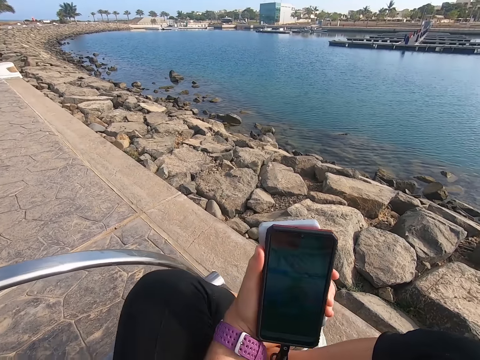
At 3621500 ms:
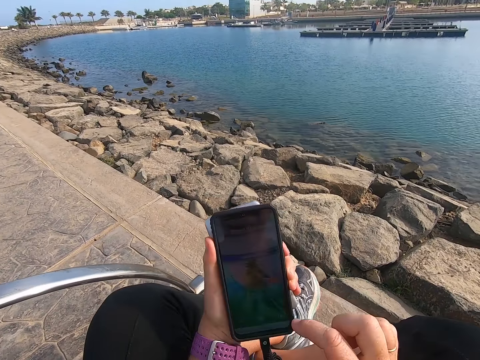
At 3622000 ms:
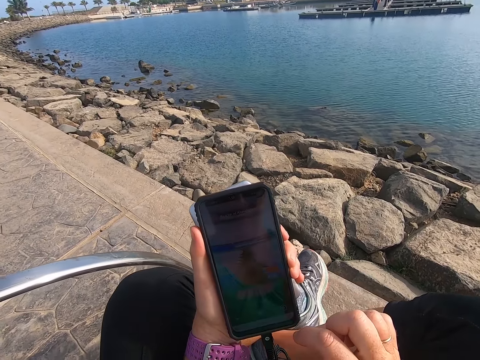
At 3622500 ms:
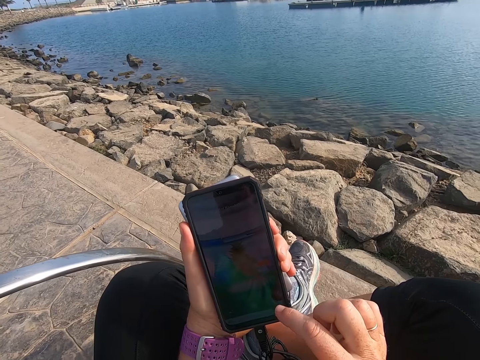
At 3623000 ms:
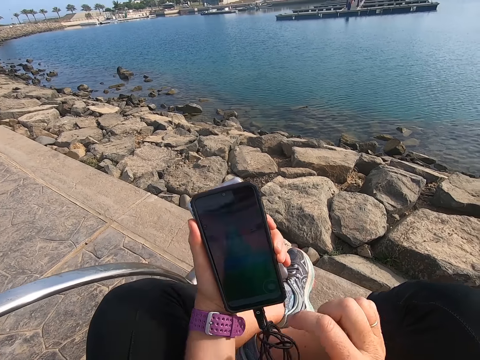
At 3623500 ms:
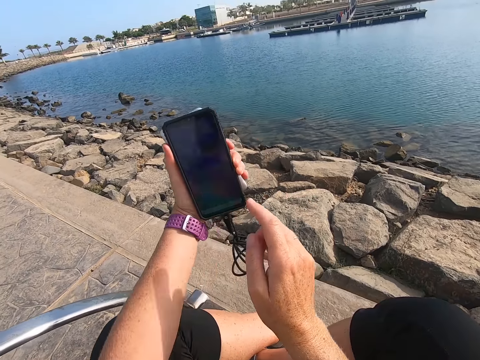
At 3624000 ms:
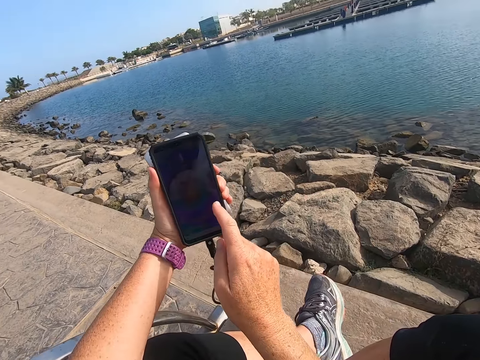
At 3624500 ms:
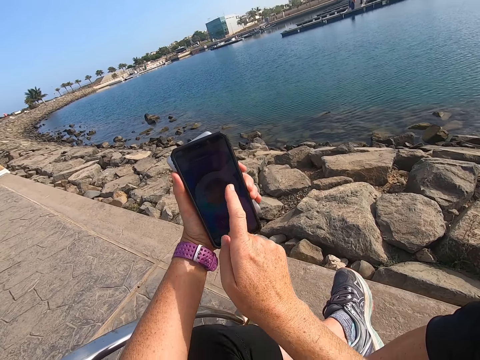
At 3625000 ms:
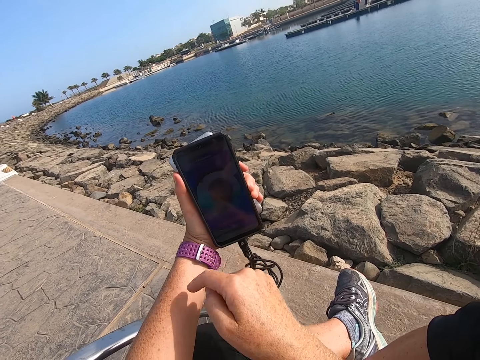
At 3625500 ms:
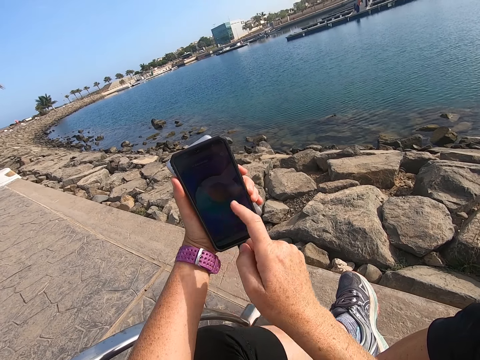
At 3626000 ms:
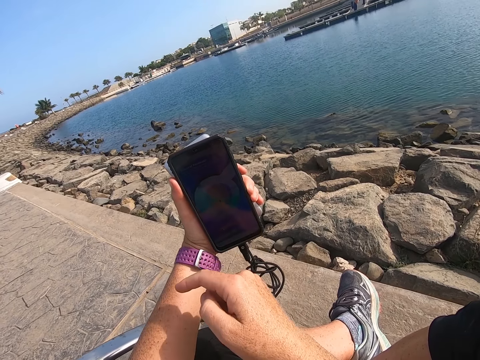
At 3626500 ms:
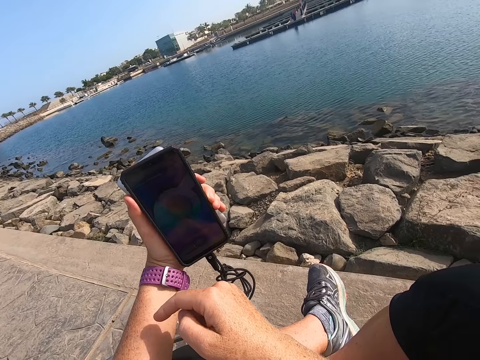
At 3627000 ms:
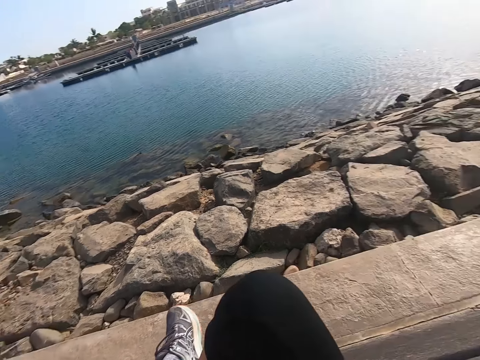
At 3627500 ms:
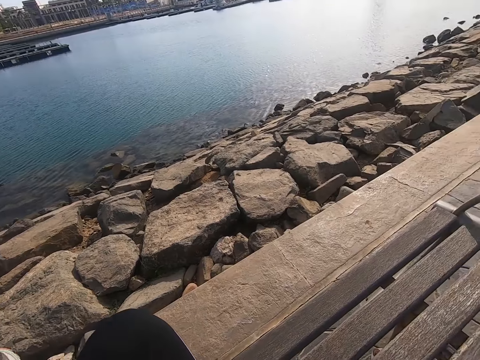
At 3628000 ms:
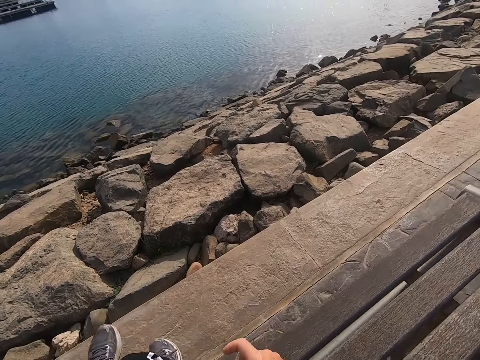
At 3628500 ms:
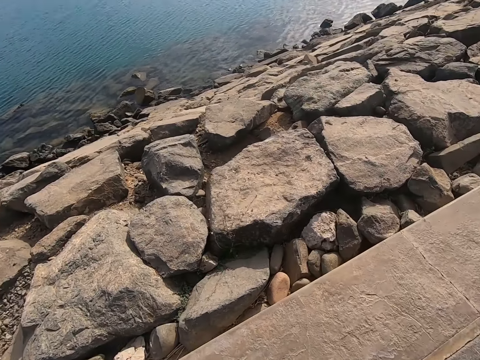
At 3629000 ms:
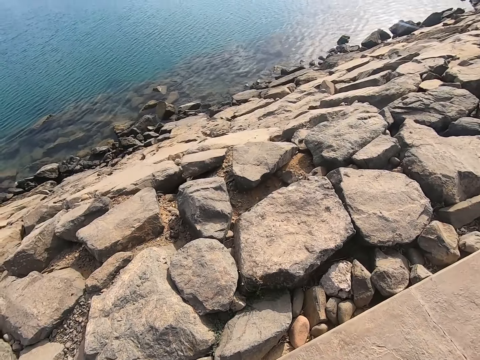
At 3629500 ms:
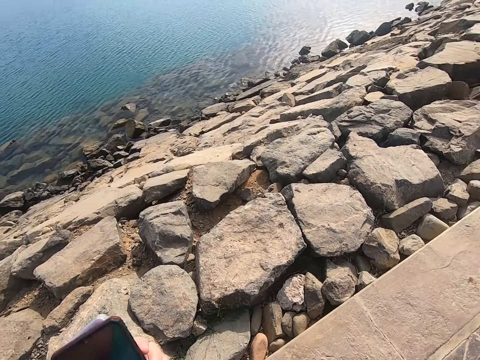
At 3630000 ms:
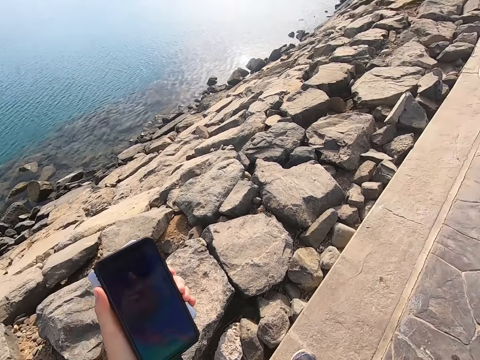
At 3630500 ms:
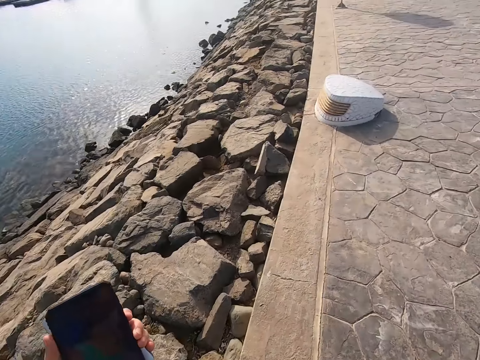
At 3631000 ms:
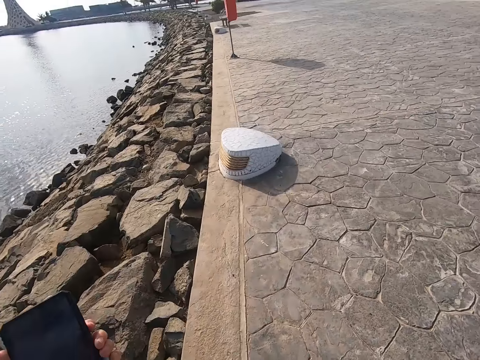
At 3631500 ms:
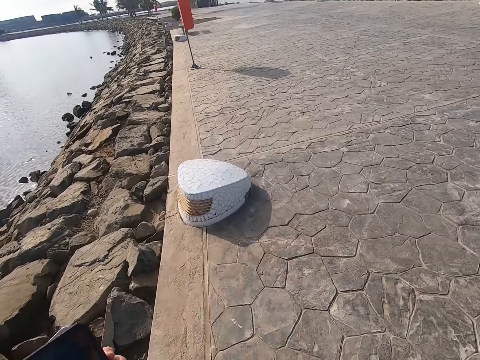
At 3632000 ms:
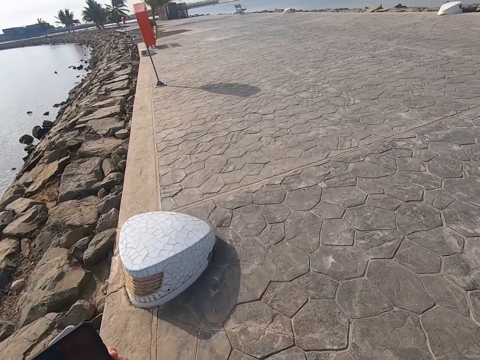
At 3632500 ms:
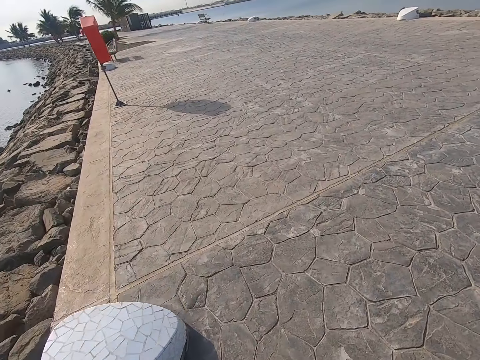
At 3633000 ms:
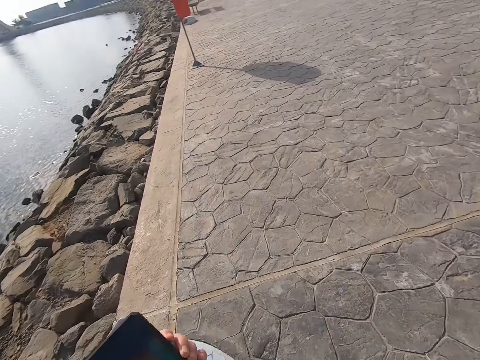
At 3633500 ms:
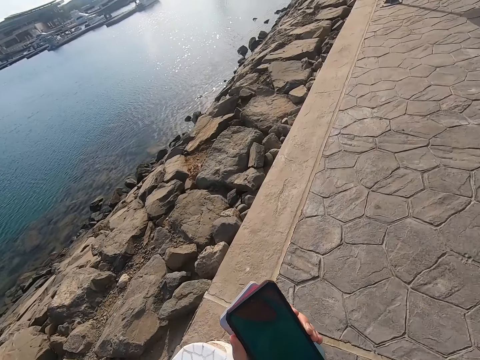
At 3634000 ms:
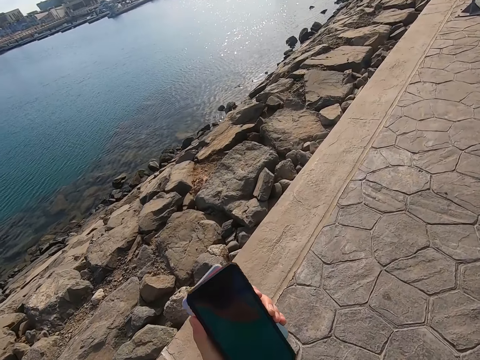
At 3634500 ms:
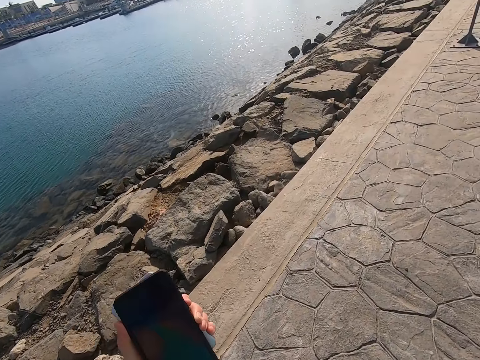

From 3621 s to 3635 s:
The camera wearer plays a game on the phone. They stand. They walk on the beach park. They play a game on the cell phone.

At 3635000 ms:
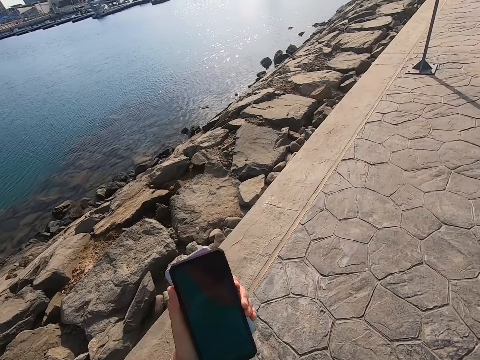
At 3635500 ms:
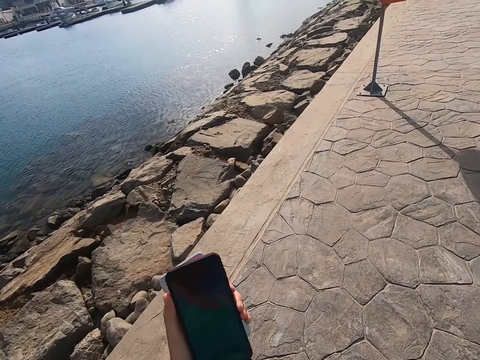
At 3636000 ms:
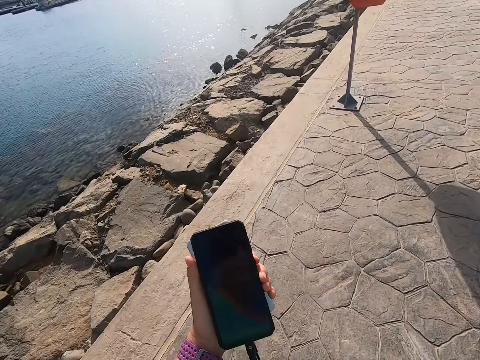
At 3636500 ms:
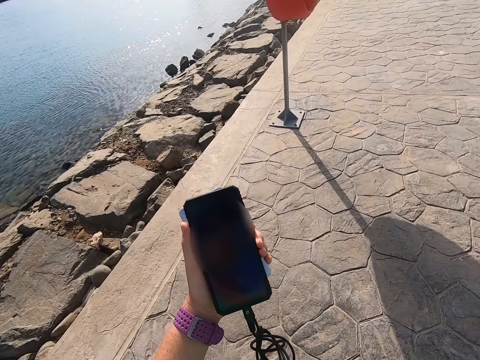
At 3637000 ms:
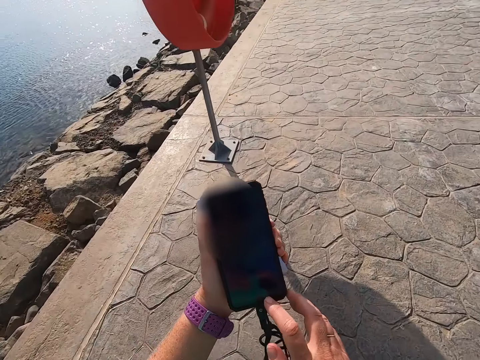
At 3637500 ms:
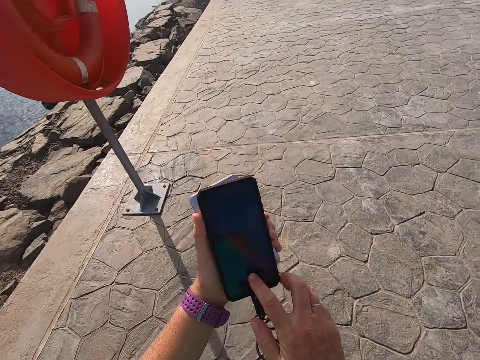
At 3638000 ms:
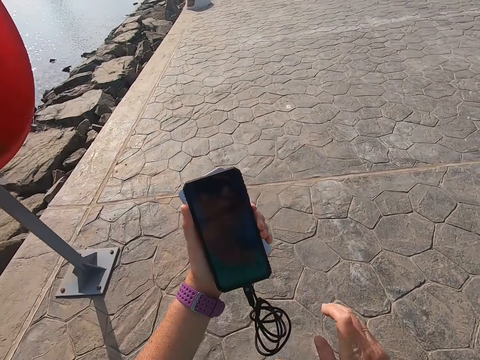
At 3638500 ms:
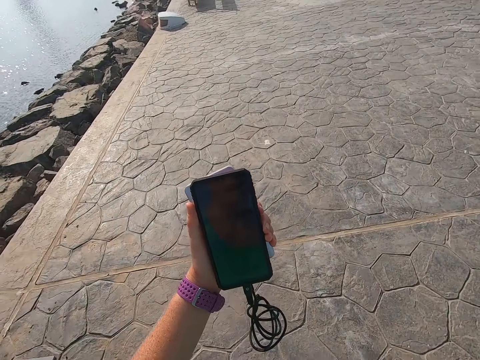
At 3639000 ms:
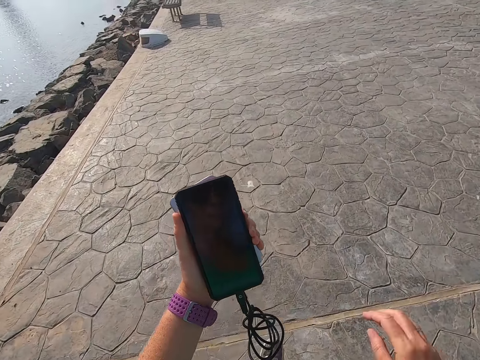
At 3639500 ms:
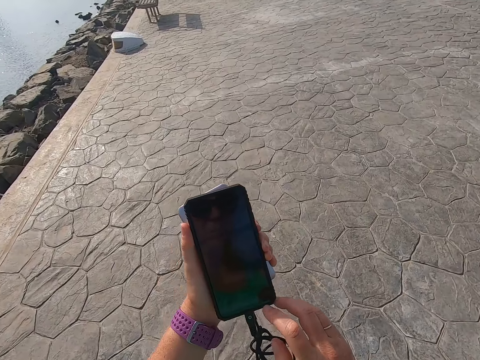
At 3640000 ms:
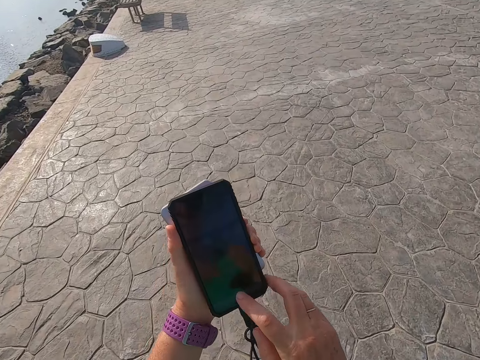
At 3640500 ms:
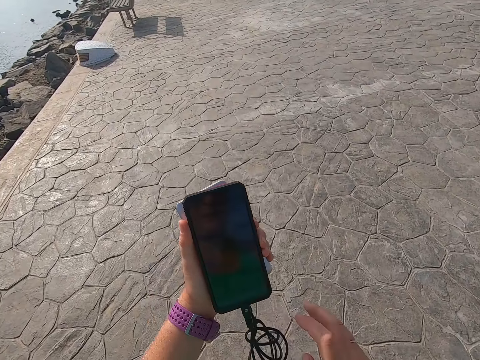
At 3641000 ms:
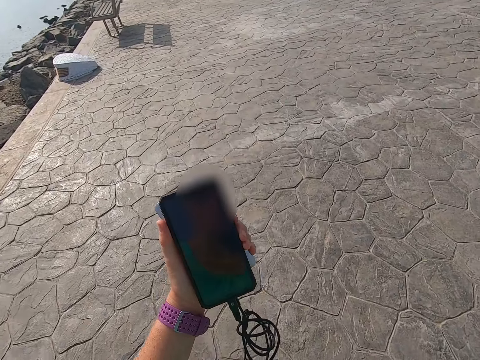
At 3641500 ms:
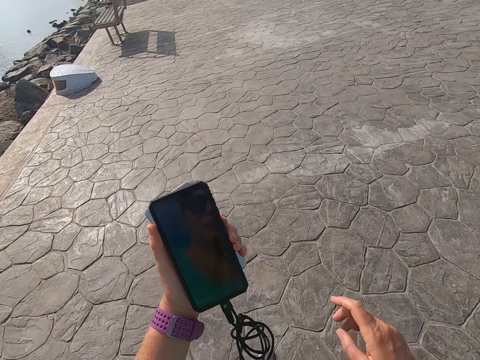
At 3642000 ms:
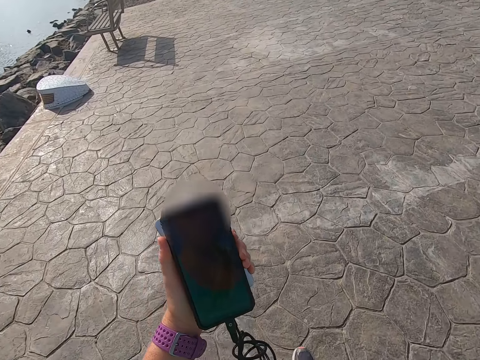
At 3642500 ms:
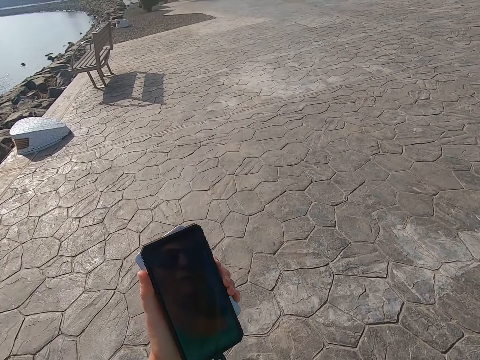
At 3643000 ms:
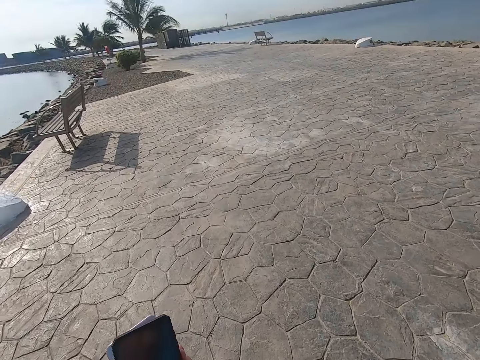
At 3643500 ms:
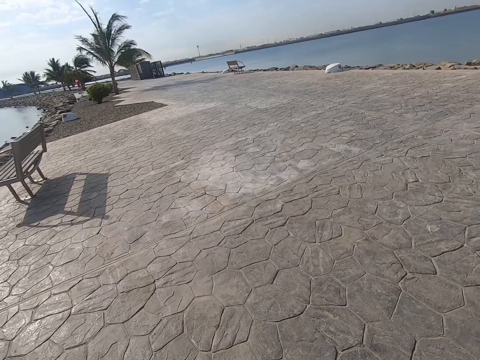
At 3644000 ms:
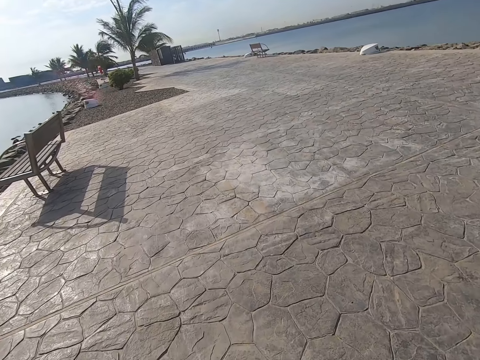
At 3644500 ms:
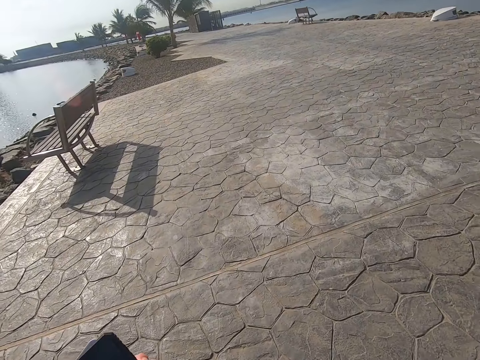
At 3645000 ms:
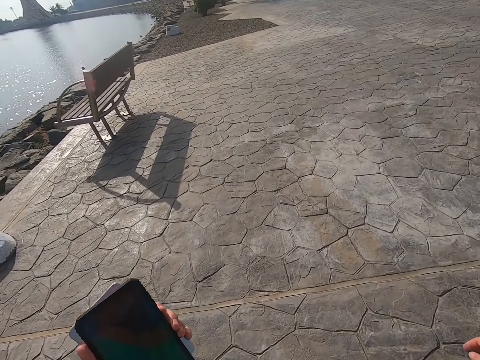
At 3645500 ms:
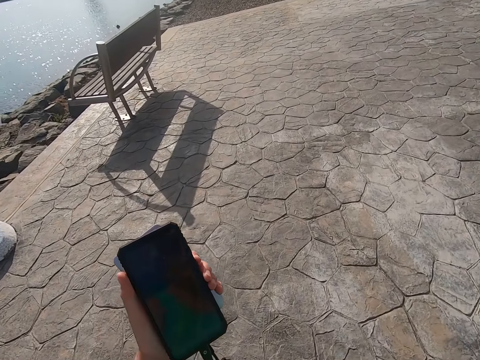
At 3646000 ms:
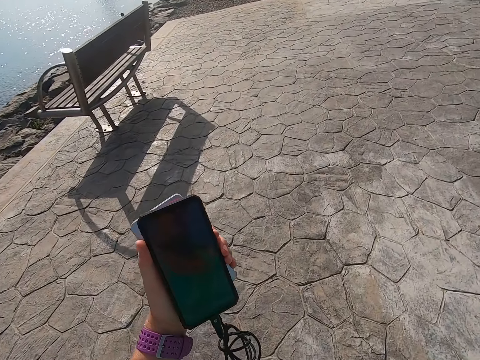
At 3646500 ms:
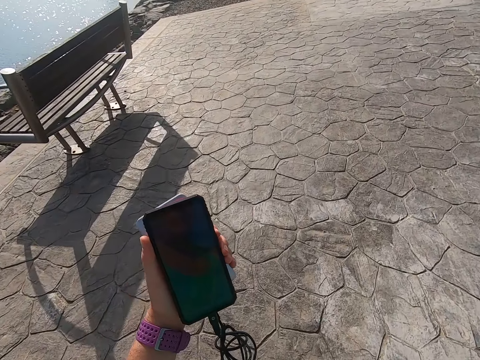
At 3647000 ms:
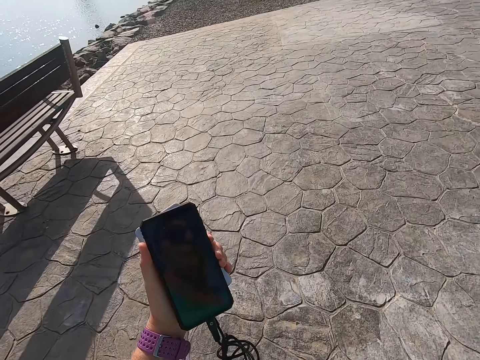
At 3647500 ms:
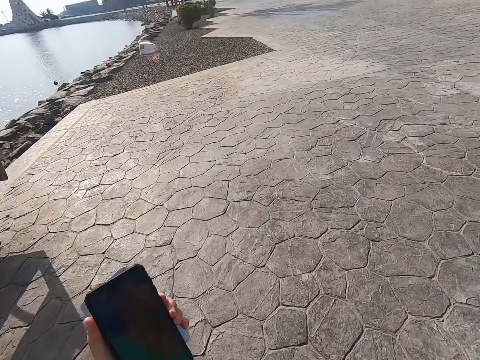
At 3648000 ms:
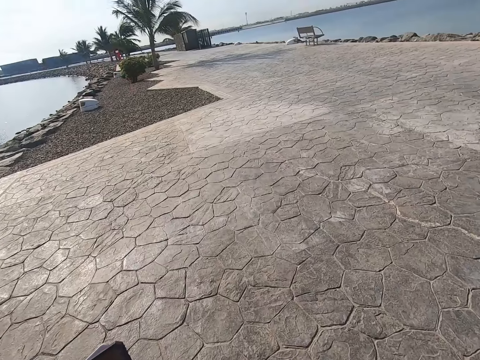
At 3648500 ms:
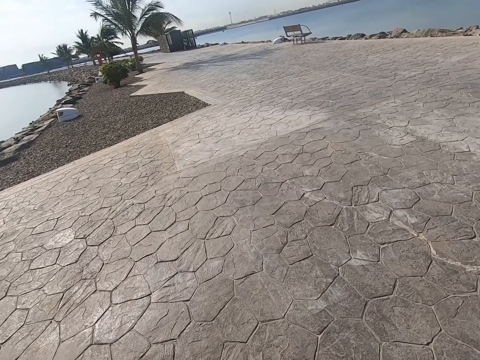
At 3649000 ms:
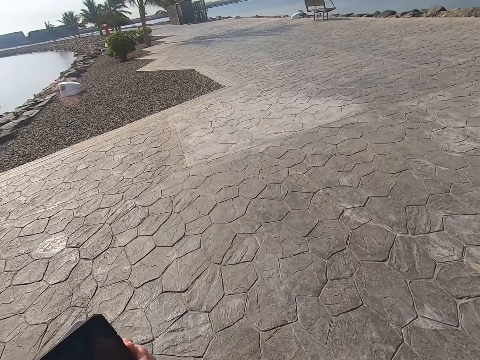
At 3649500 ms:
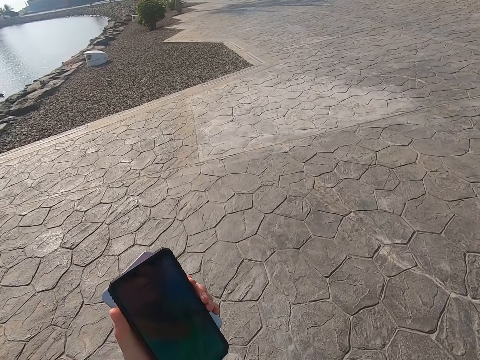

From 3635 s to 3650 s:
The camera wearer operates a phone. They walk around. They operate the phone. They stare at the phone. They walk around. They stare at the phone. They walk around.
